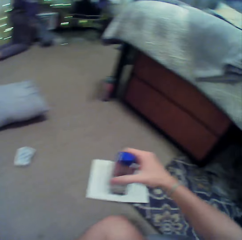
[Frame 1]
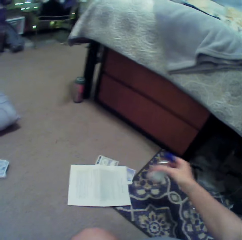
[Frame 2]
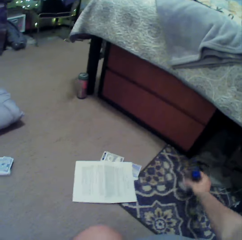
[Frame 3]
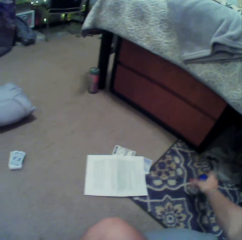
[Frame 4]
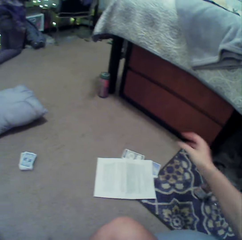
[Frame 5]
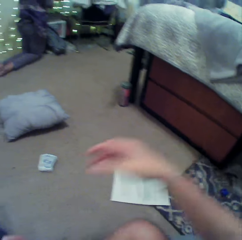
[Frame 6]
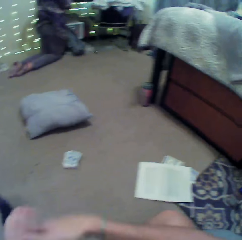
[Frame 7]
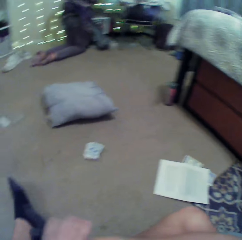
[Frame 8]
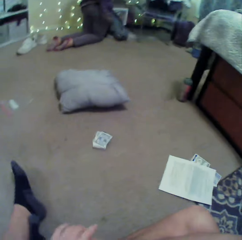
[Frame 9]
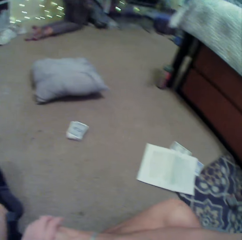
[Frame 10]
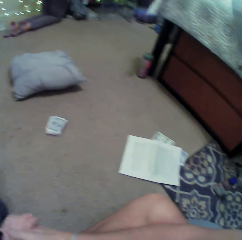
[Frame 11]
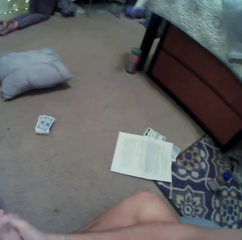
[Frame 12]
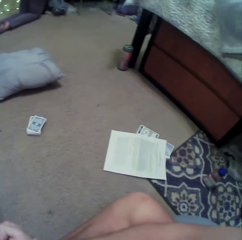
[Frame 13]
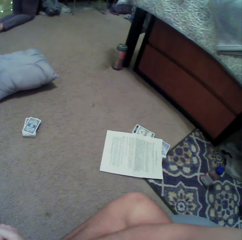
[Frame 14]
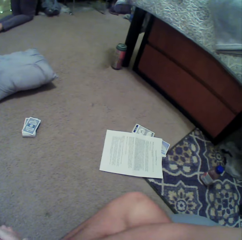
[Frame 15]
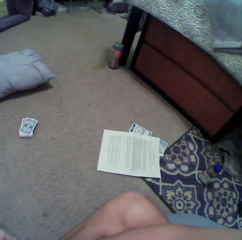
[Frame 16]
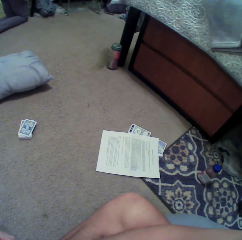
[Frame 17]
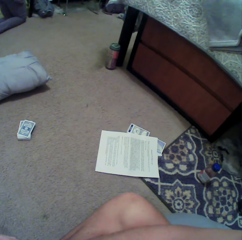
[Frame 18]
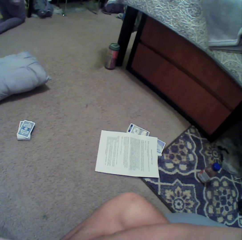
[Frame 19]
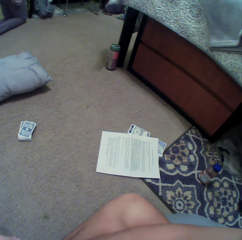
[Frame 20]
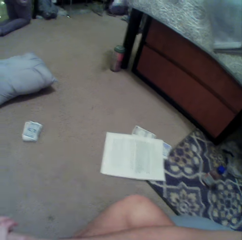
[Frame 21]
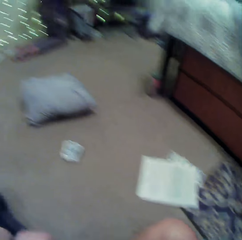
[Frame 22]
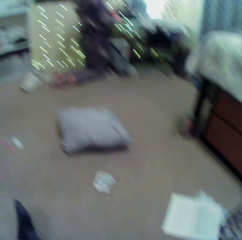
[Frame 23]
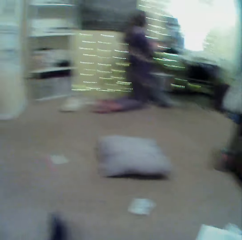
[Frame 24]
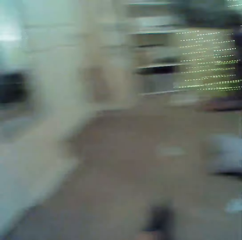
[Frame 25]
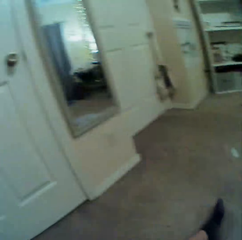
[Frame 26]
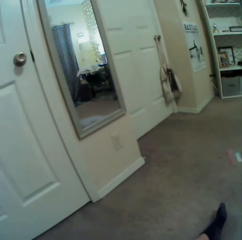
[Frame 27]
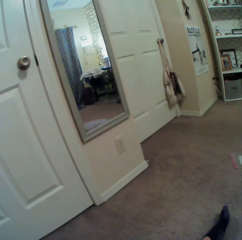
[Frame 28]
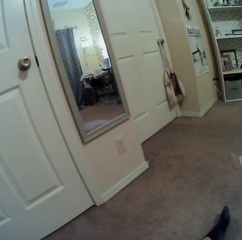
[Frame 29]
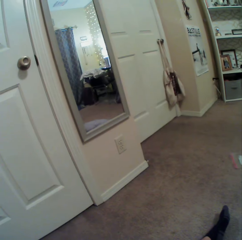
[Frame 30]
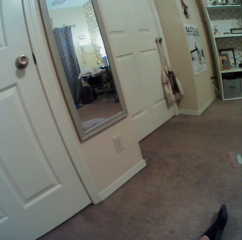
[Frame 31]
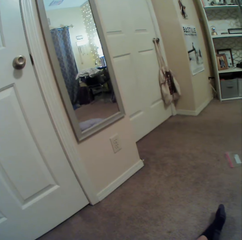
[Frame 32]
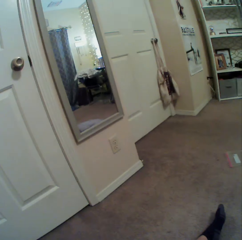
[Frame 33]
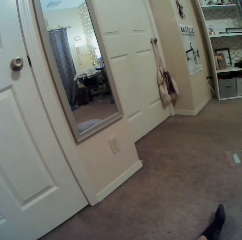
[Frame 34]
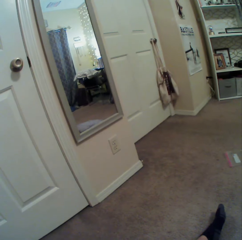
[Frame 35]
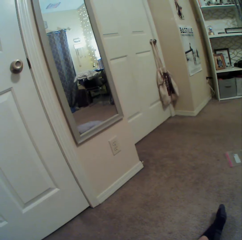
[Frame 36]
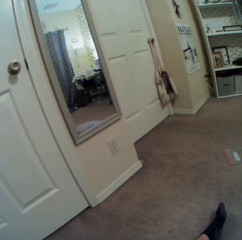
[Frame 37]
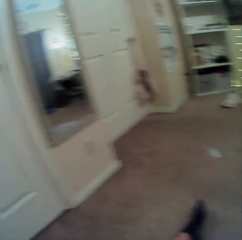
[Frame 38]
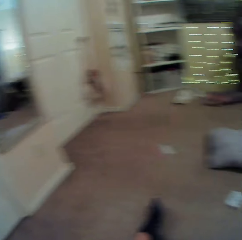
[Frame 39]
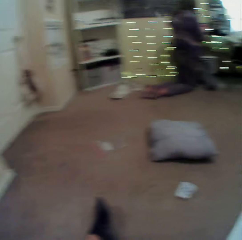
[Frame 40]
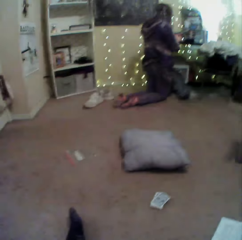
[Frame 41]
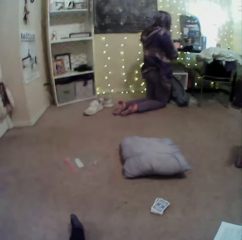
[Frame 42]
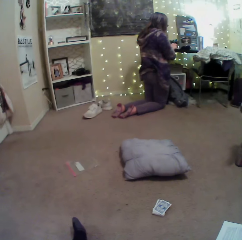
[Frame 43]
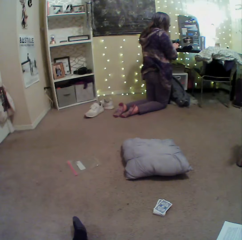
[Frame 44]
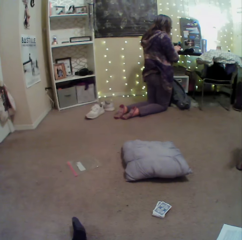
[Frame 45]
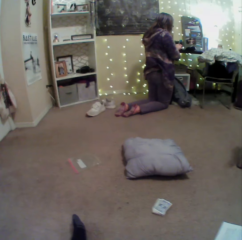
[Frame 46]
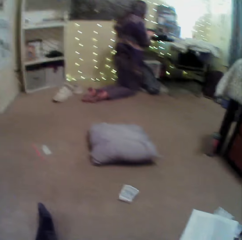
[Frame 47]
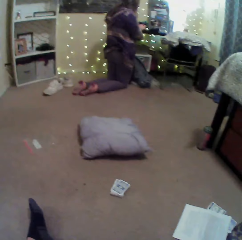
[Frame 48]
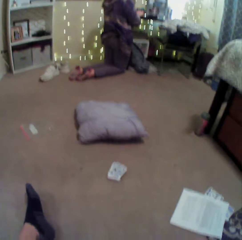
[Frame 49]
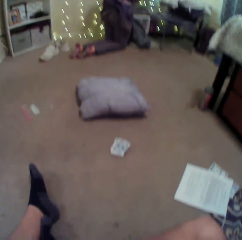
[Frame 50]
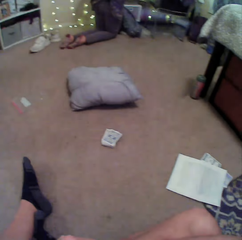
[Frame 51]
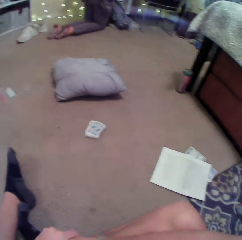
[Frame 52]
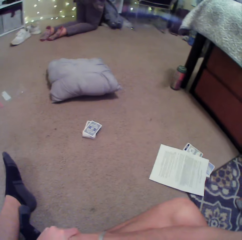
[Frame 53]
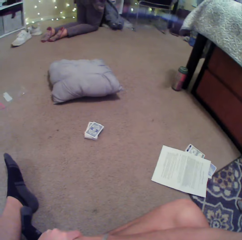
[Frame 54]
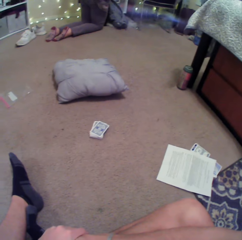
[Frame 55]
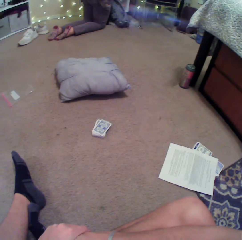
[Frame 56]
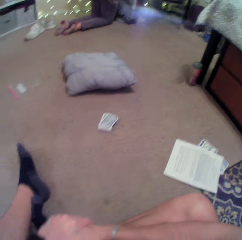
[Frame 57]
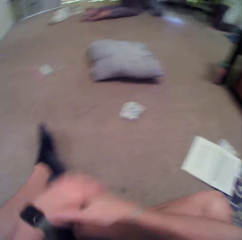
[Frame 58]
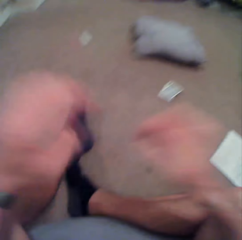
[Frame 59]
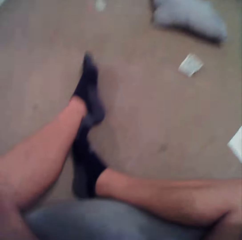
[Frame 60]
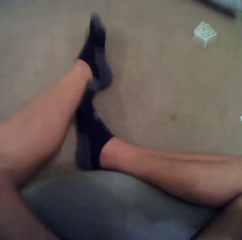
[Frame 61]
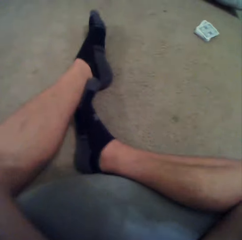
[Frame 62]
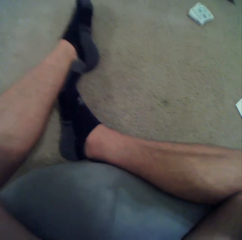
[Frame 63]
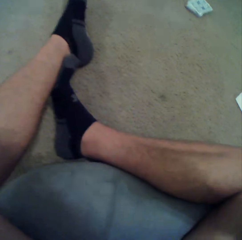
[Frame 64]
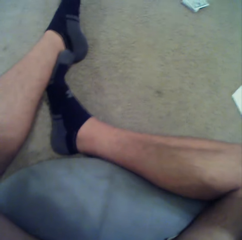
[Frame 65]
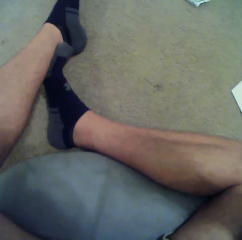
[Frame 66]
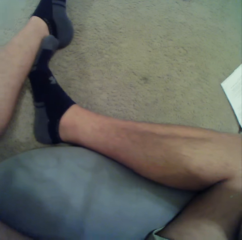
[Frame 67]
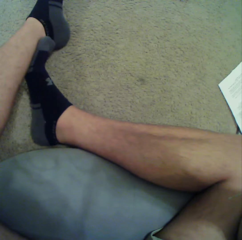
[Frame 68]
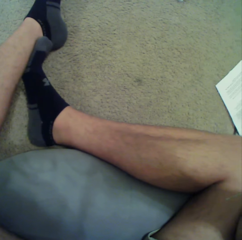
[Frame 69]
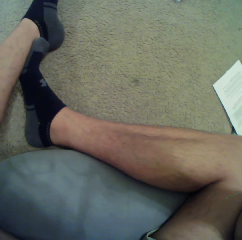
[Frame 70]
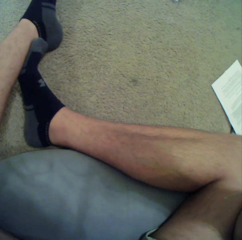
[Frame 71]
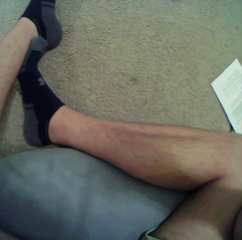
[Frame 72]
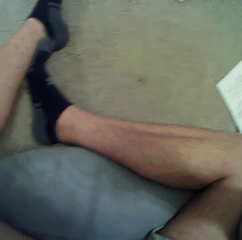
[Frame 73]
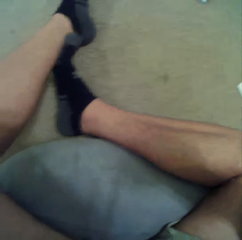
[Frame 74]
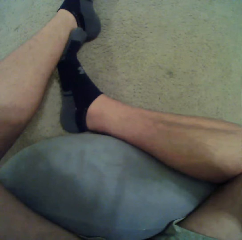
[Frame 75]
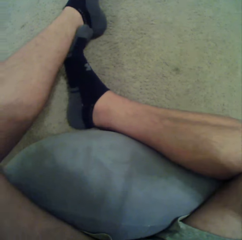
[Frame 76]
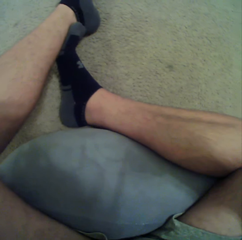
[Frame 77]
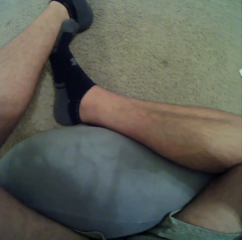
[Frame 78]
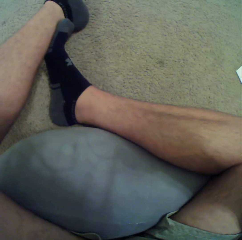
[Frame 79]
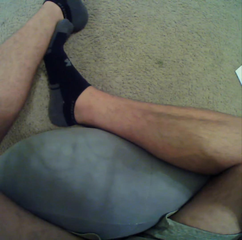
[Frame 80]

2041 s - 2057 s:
The camera wearer puts the bottle of honey on the floor. They look around the room. They touch the camera.

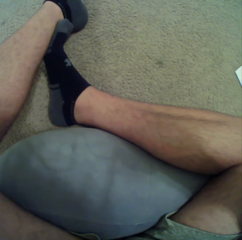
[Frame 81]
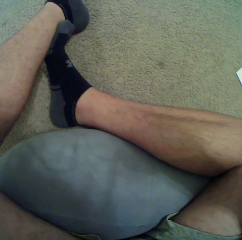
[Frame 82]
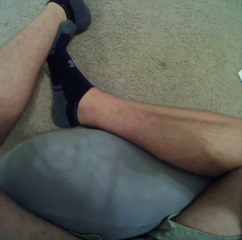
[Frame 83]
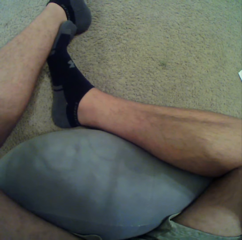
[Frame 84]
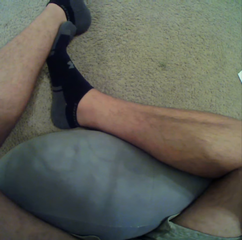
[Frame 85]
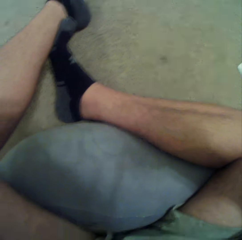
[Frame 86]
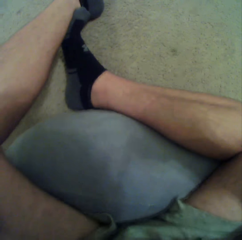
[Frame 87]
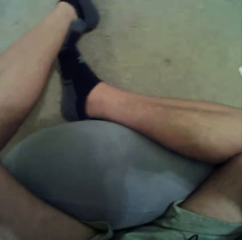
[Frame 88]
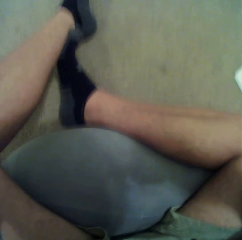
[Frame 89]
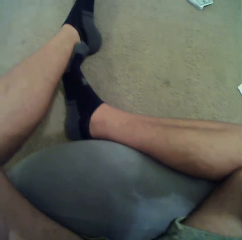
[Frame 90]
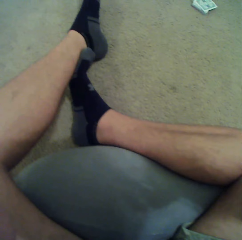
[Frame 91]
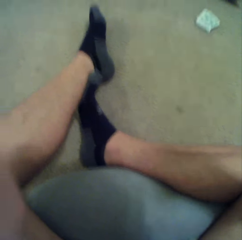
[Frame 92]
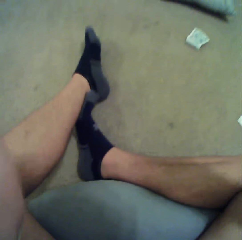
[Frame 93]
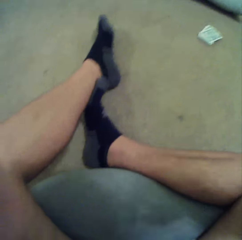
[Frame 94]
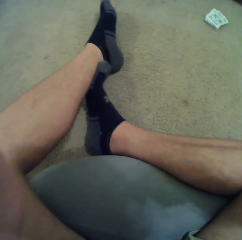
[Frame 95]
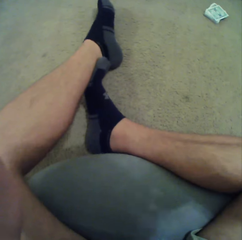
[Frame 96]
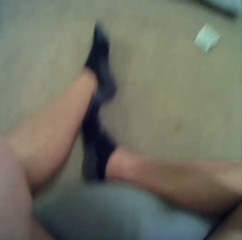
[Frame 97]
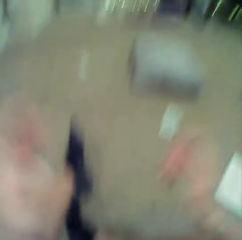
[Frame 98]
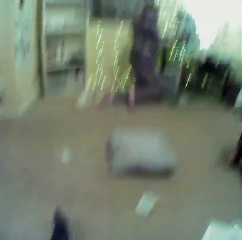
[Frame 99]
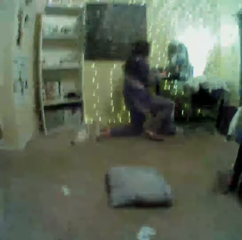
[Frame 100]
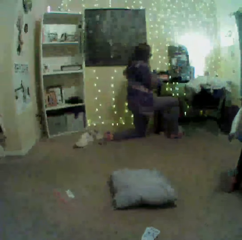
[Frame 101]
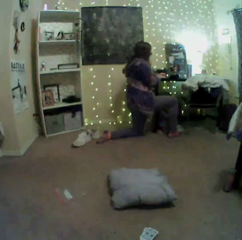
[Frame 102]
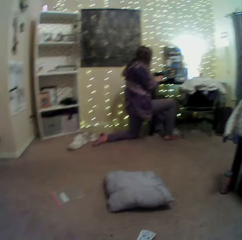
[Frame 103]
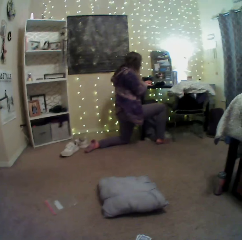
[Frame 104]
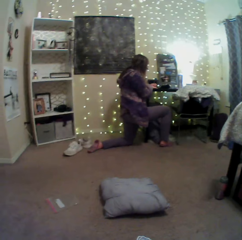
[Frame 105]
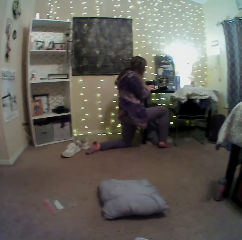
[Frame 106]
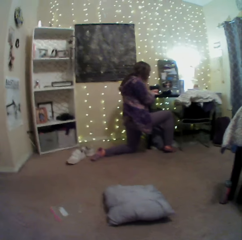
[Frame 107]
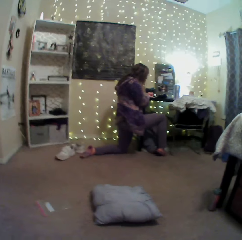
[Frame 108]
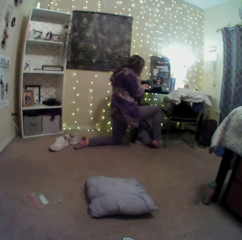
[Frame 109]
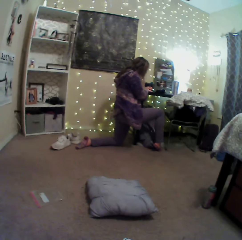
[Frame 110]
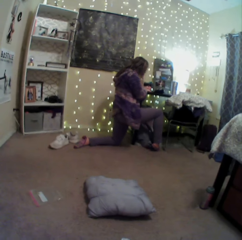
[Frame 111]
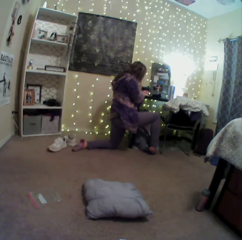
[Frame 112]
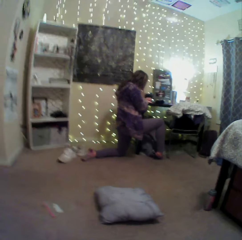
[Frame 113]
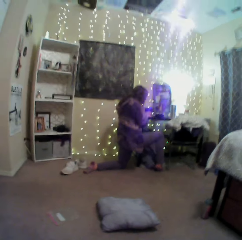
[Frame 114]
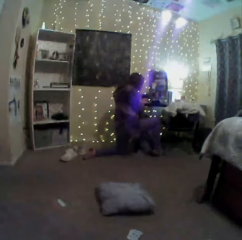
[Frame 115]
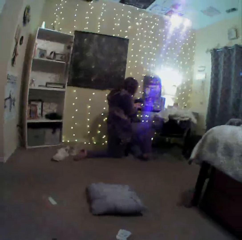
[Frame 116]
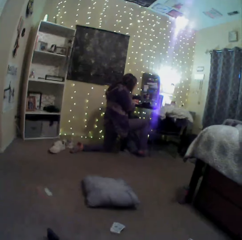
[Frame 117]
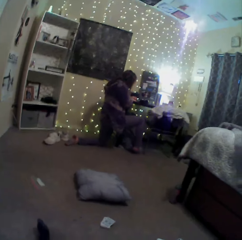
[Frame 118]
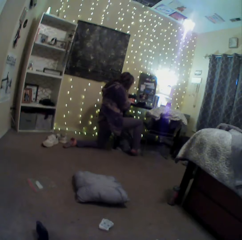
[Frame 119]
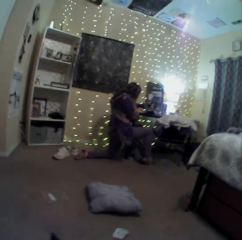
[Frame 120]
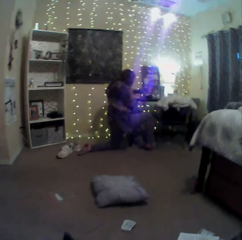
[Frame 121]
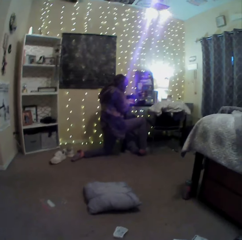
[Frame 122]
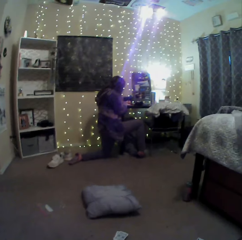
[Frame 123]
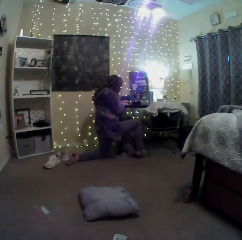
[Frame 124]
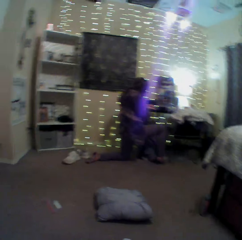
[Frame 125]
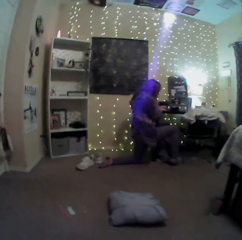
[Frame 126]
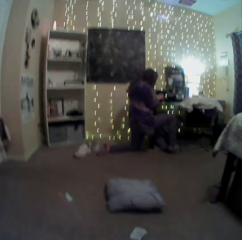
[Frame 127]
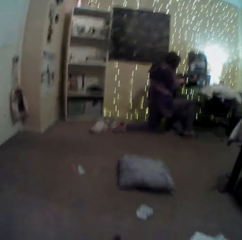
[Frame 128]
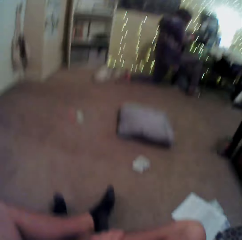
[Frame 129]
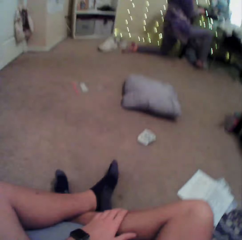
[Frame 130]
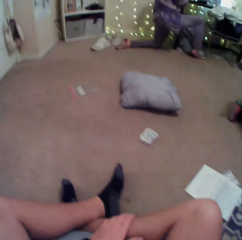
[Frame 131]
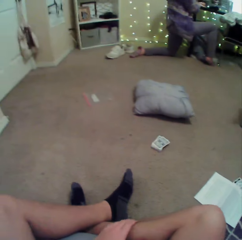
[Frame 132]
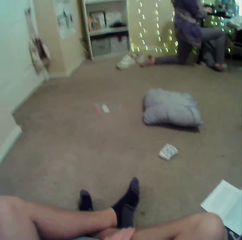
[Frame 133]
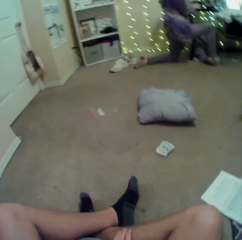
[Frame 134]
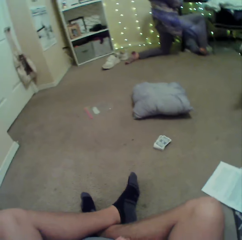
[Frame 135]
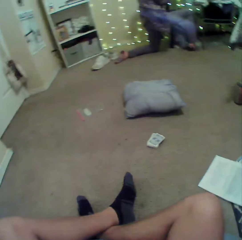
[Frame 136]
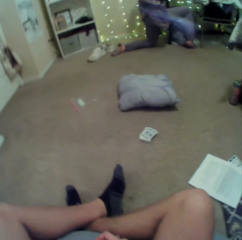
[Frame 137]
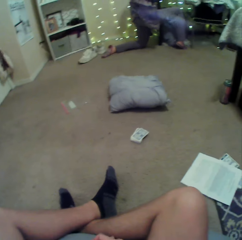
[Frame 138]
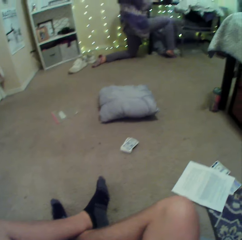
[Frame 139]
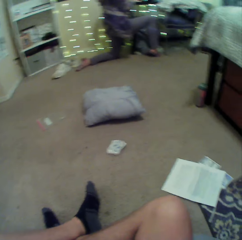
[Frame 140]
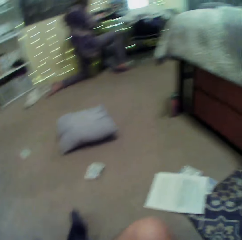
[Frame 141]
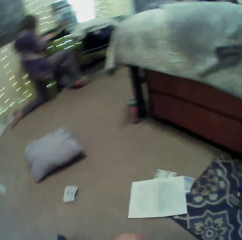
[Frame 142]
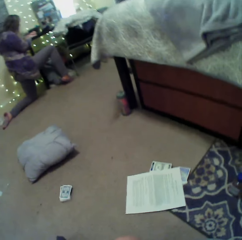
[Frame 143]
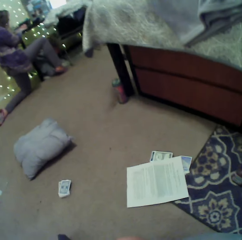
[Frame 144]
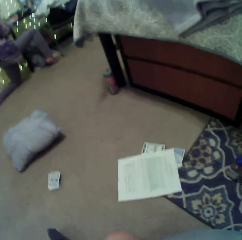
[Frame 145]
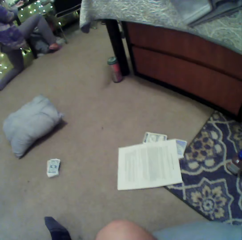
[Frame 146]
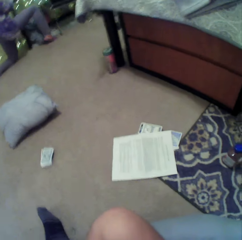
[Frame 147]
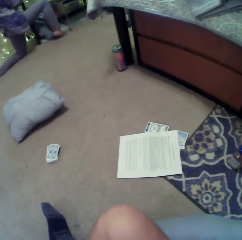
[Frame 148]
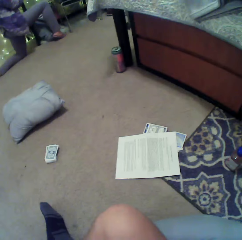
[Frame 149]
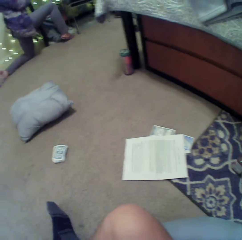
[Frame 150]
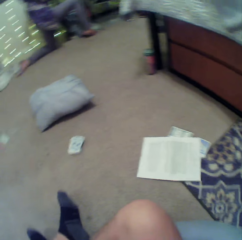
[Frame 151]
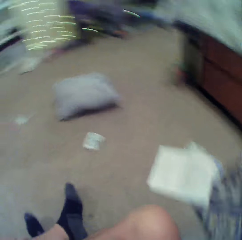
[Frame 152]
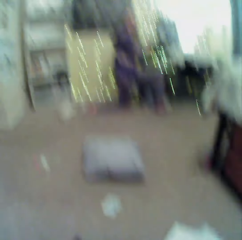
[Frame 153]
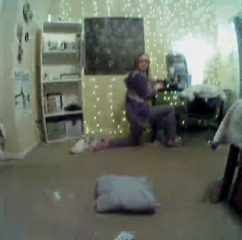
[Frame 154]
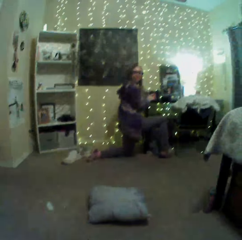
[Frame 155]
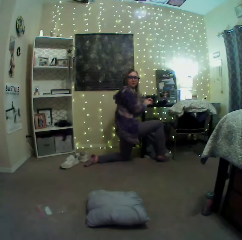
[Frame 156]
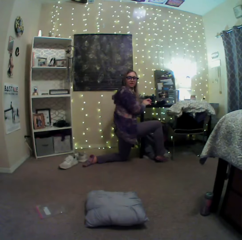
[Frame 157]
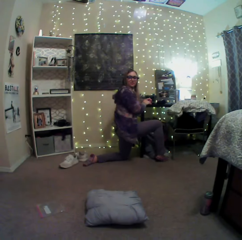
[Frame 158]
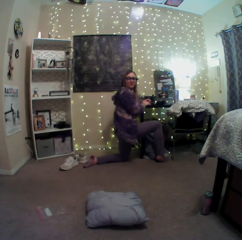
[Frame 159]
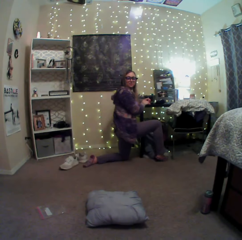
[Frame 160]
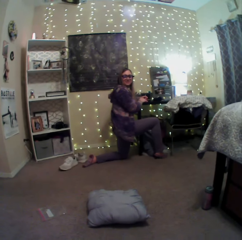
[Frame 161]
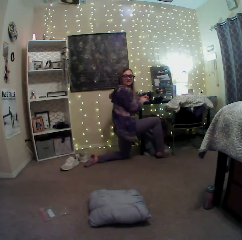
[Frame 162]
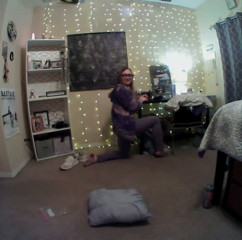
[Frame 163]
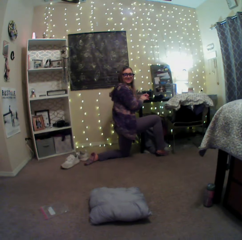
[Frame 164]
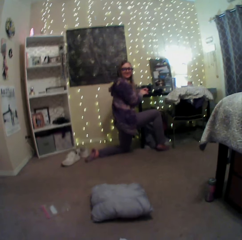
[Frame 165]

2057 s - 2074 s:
The camera wearer looks around.
